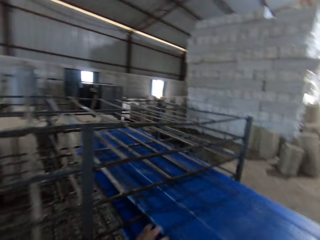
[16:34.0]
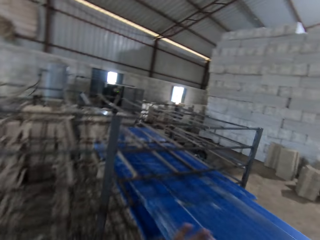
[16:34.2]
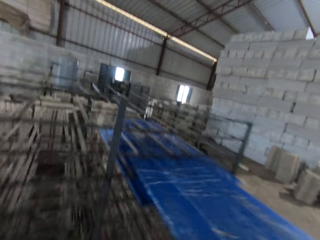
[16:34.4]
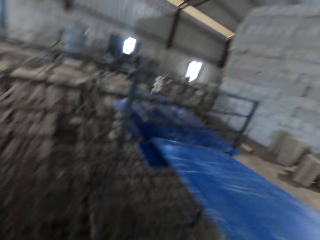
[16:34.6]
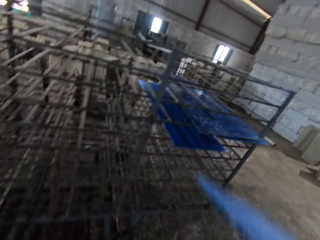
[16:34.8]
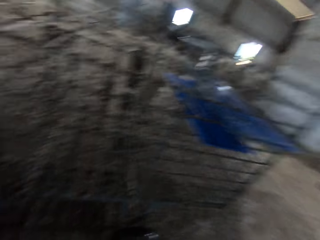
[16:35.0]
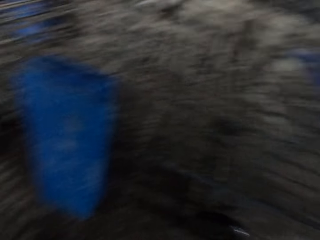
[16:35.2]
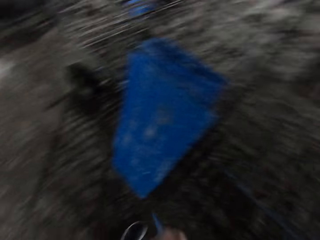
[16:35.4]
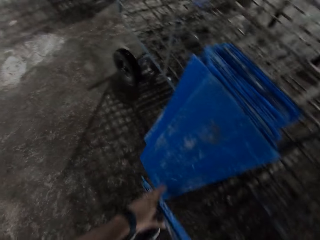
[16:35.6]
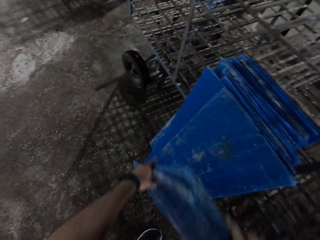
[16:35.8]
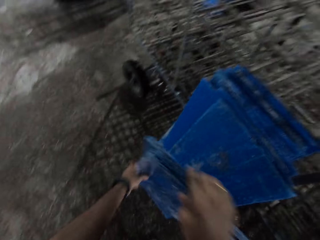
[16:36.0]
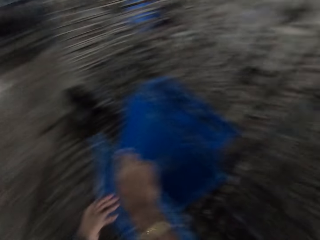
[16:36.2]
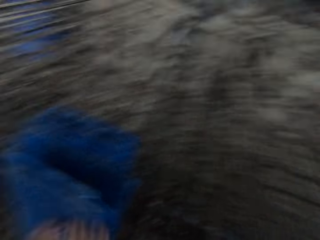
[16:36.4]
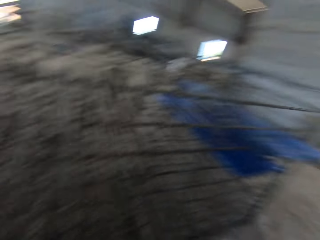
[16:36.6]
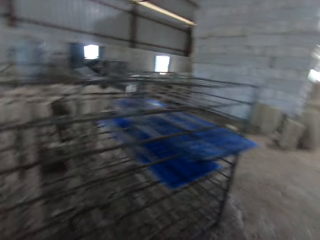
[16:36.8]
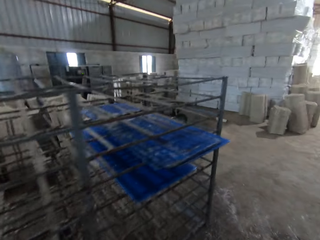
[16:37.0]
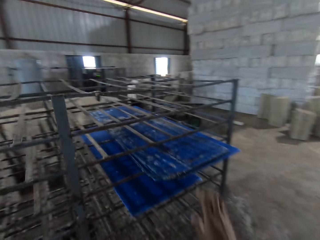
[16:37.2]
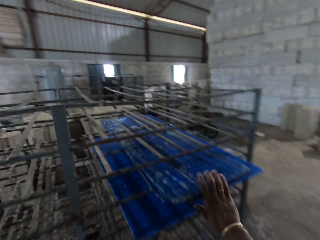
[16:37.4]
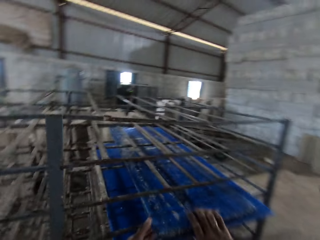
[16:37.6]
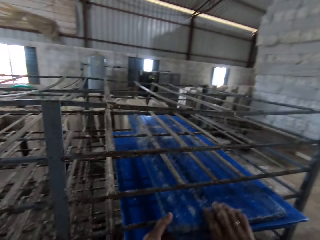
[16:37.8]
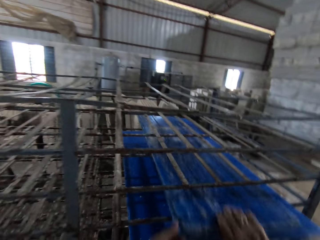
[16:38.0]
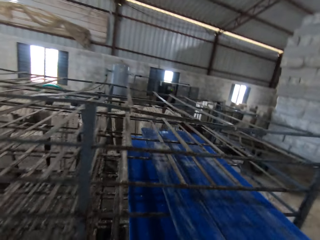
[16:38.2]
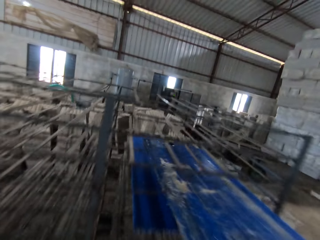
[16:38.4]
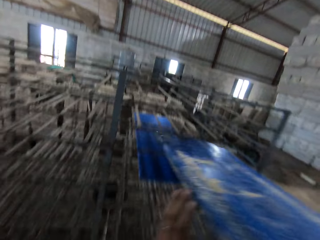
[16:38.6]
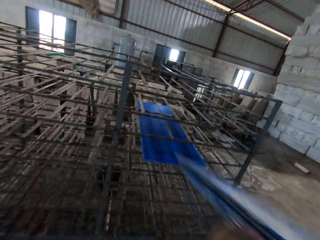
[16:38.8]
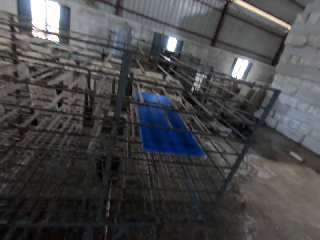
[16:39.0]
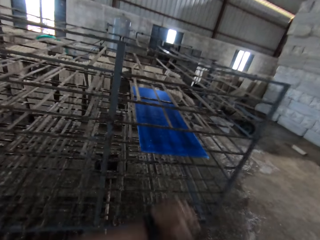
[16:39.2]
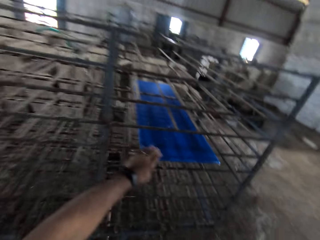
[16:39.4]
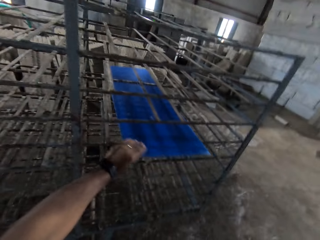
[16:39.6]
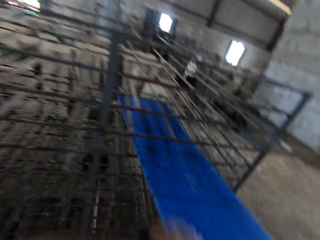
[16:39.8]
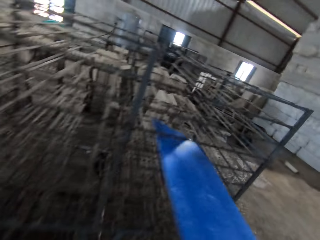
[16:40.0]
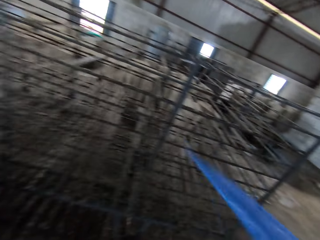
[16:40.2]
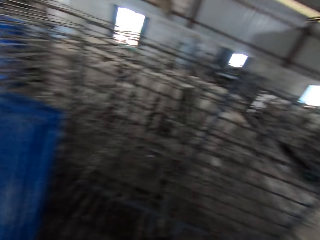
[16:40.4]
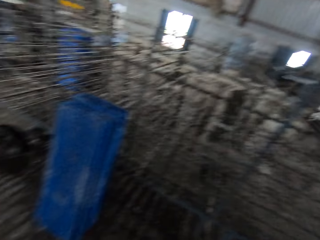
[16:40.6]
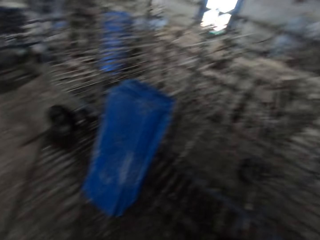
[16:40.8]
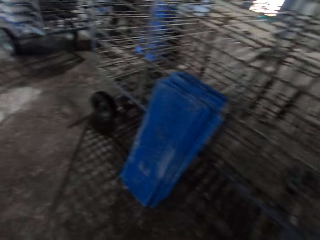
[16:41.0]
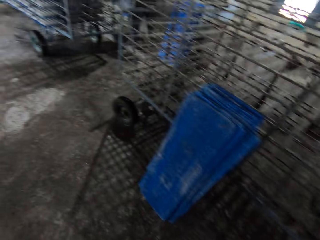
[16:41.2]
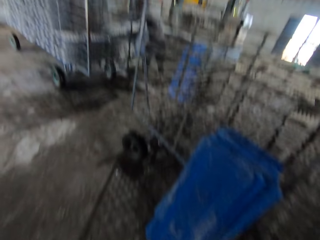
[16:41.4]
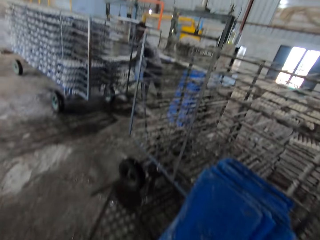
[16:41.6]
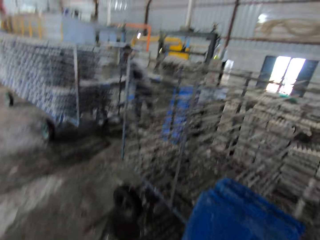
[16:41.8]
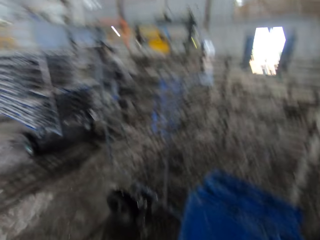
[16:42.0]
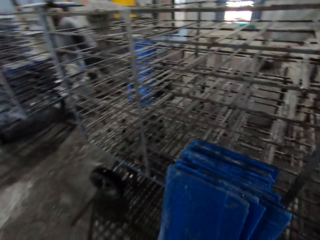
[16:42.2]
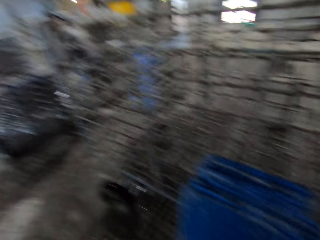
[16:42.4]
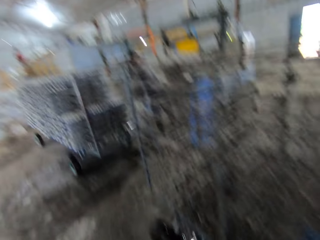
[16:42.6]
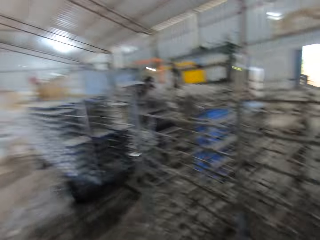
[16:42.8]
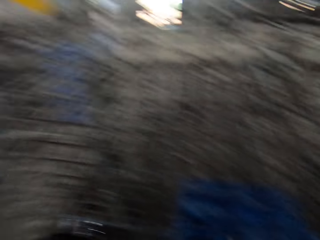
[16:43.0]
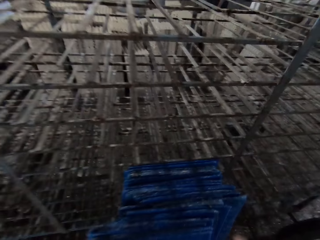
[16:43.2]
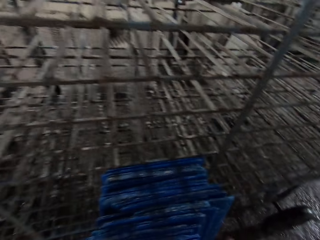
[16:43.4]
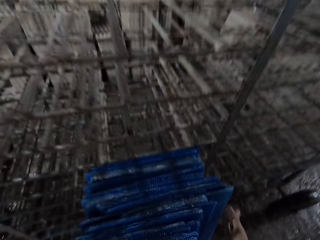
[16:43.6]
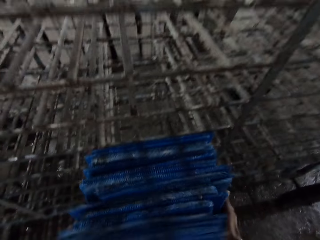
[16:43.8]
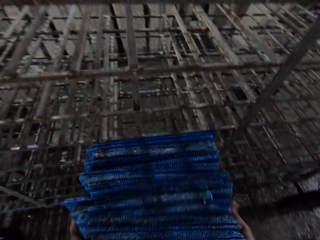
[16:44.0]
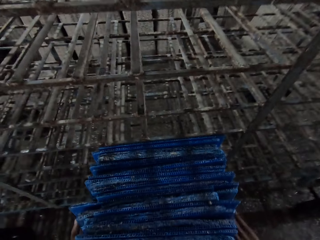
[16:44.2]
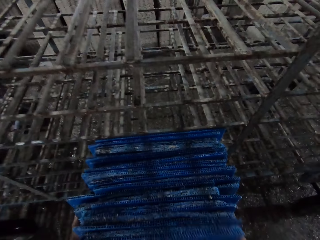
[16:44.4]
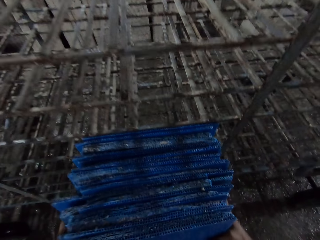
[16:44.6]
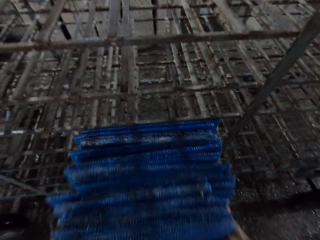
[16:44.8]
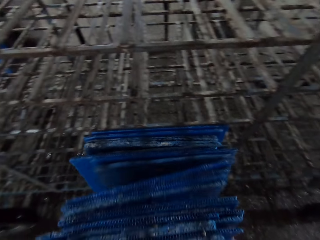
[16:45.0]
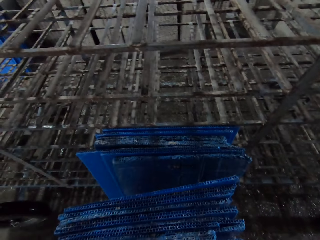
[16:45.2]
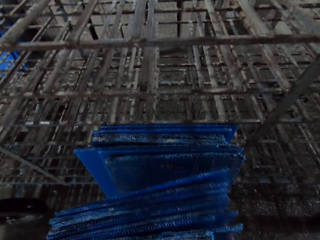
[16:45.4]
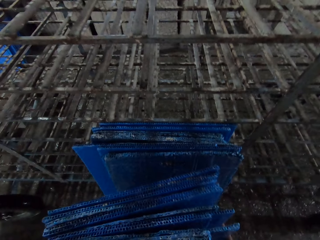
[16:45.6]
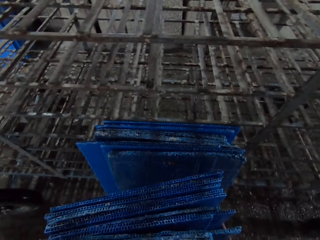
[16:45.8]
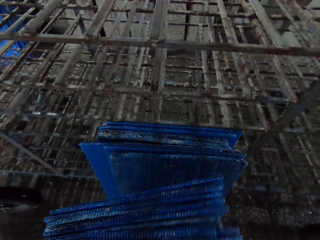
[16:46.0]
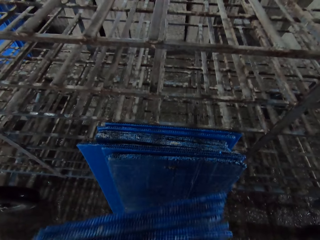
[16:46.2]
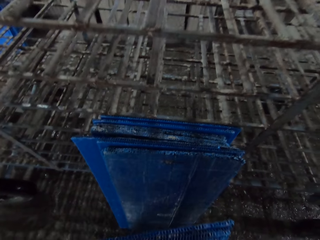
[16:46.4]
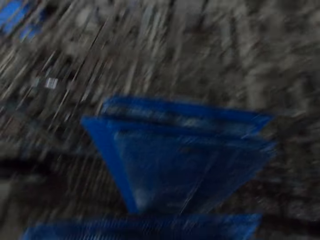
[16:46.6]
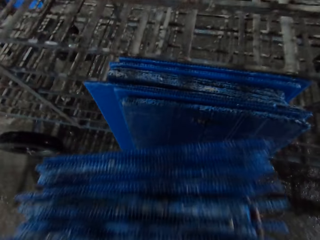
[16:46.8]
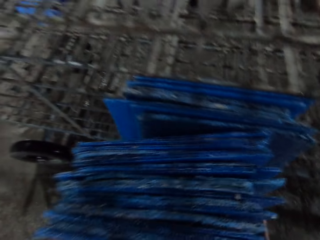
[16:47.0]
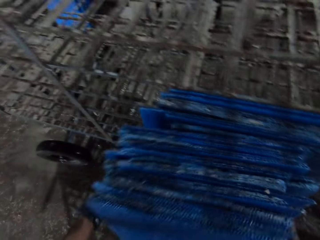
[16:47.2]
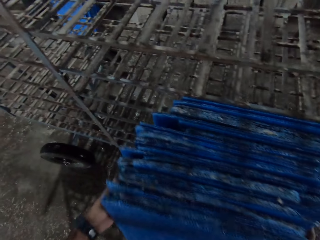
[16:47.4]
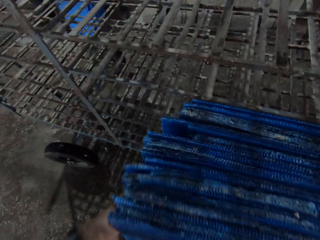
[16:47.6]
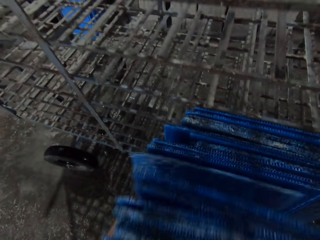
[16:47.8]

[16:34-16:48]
The camera wearer removes the crate slates from the crate rack with his right hand. He drops the crate slates on the floor against the crate rack with his right hand. He removes the crate slates from the crate rack with his hands. He removes the crate slates from the crate rack with his left hand. He drops the crate slates on the floor against the crate rack with his right hand. He arranges the crate slates on the floor with his hands. He picks the tray boards.

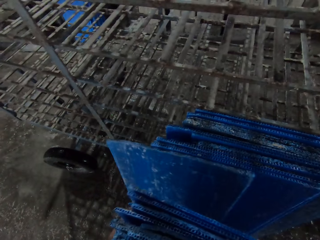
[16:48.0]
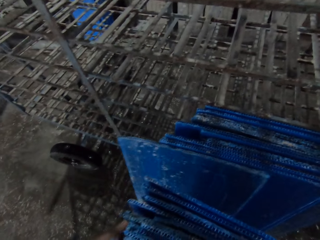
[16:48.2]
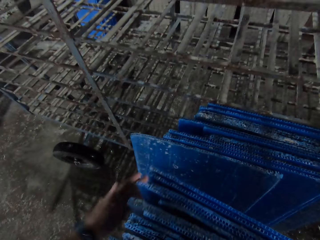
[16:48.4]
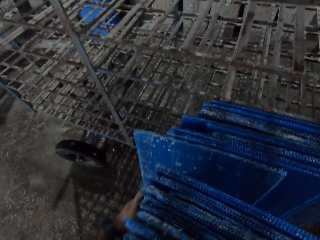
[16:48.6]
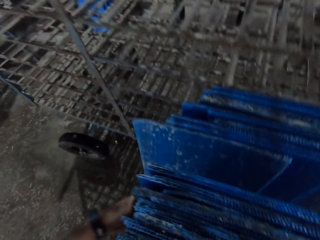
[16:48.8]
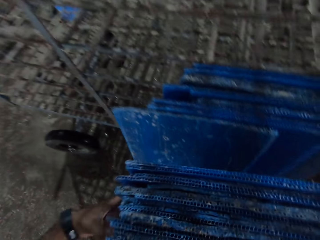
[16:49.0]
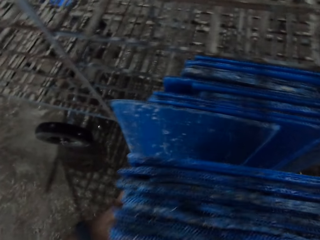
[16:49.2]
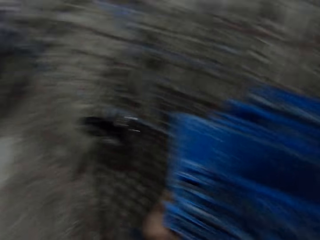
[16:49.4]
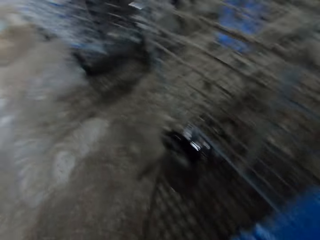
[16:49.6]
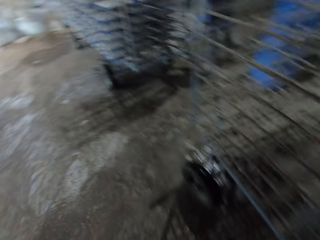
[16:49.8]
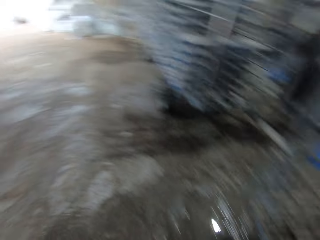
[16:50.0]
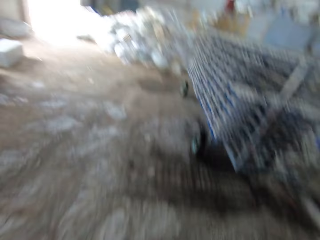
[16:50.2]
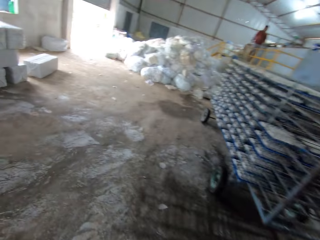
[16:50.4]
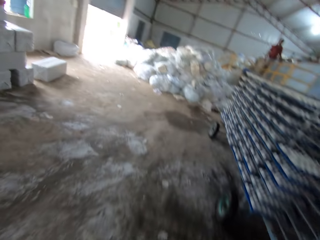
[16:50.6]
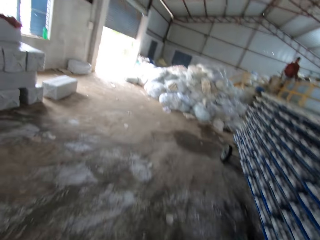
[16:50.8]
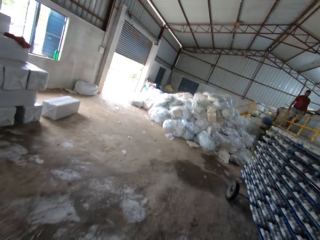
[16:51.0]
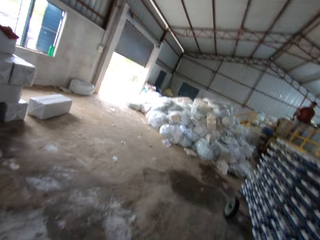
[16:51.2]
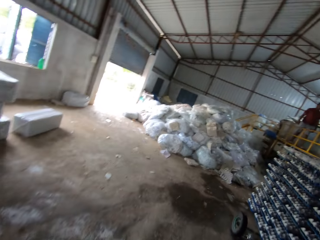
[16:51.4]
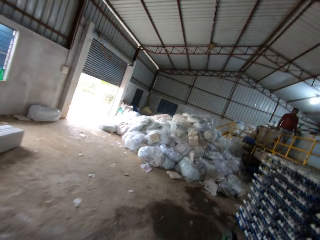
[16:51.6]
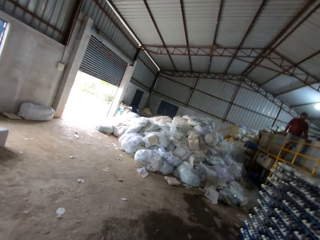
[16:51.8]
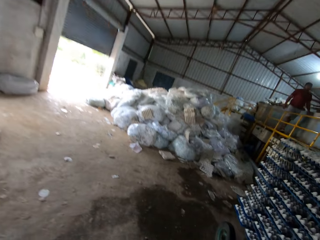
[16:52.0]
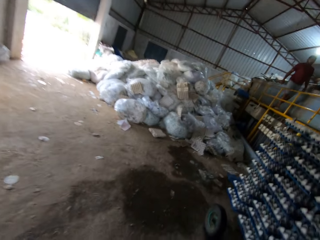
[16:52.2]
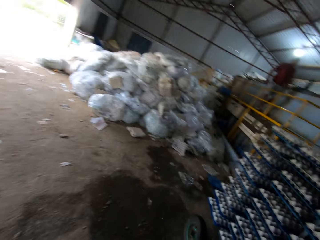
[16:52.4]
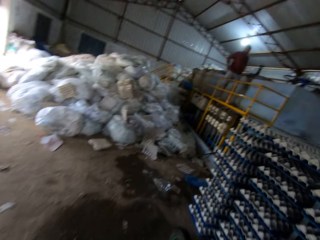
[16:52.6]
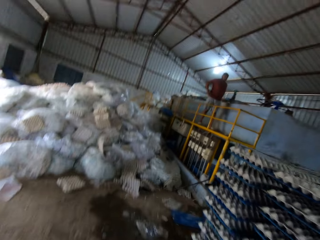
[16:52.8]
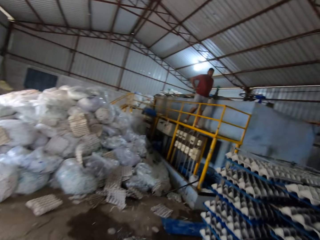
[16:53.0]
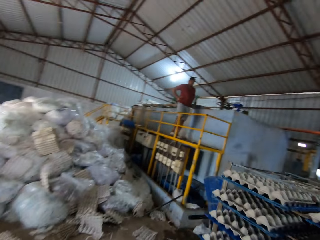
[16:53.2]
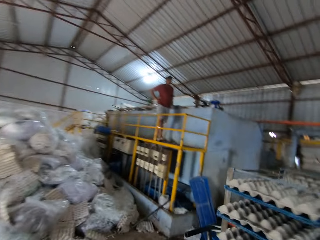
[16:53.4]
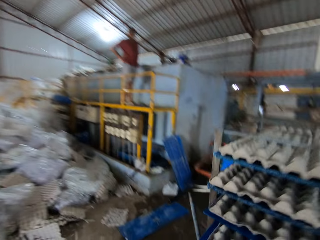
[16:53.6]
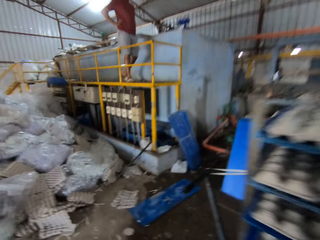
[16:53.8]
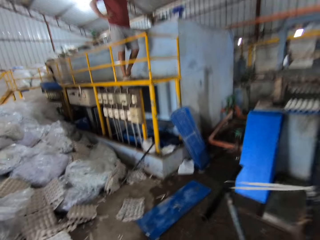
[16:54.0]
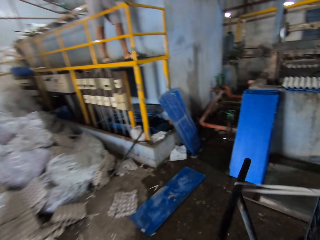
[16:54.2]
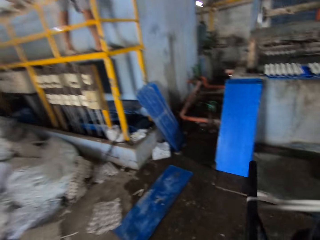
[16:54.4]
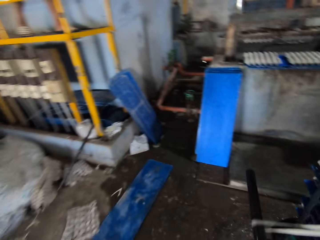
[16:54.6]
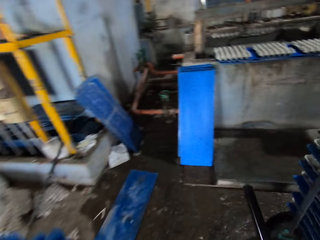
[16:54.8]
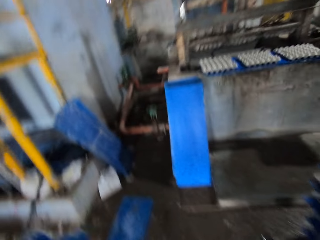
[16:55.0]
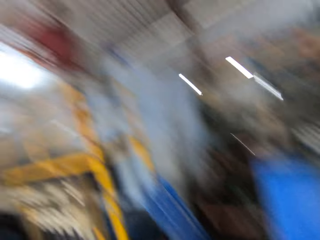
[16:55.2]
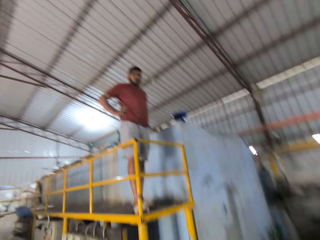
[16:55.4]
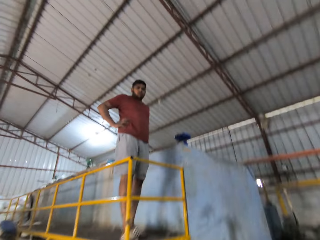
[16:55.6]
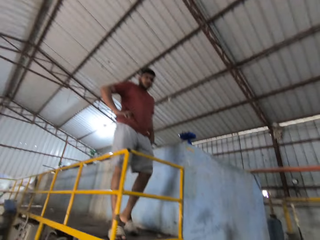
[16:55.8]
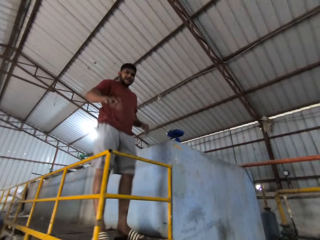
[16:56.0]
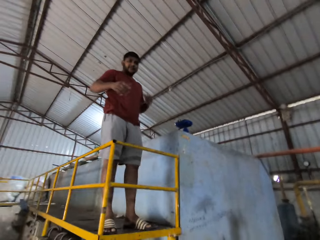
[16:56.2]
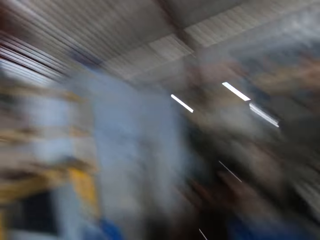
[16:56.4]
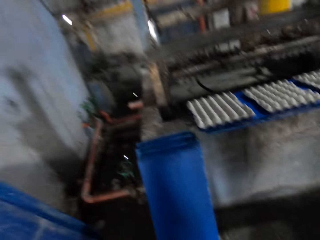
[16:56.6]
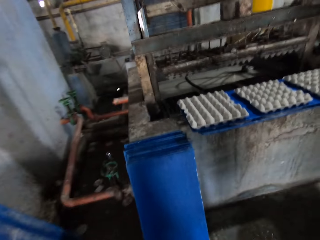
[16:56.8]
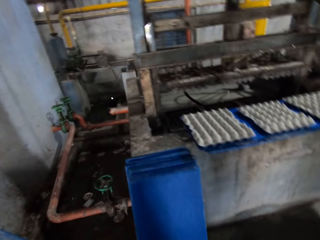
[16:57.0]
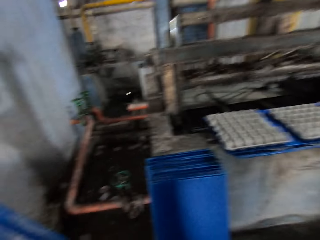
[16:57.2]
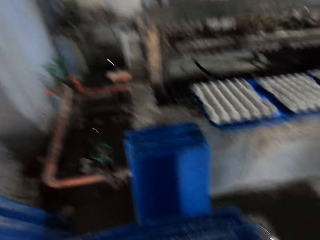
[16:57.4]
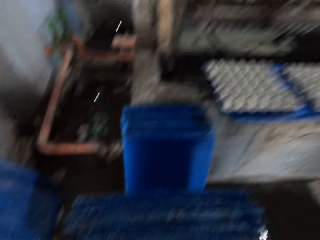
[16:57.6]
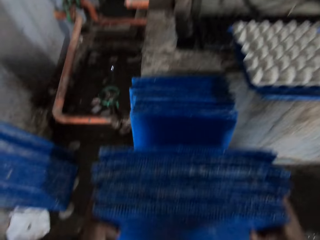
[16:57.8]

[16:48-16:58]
The camera wearer takes the crate slates from the floor with his hands. He walks away from the crate slates. He carries the tray boards. A man converses with the camera wearer.
